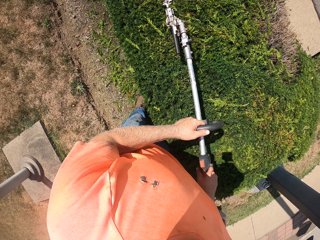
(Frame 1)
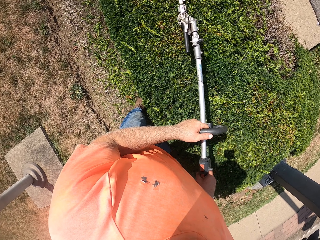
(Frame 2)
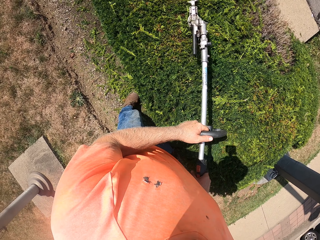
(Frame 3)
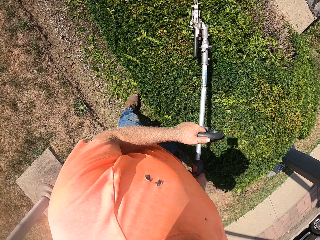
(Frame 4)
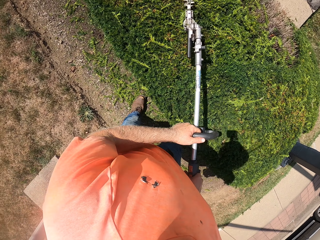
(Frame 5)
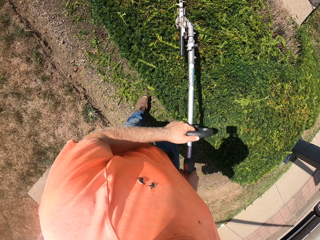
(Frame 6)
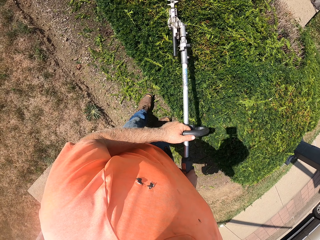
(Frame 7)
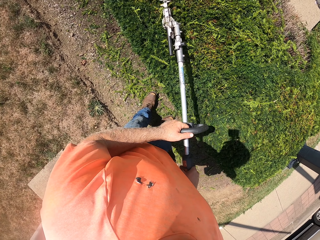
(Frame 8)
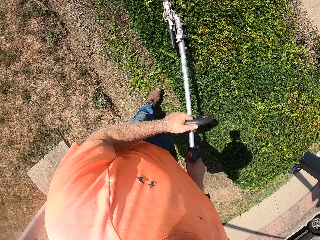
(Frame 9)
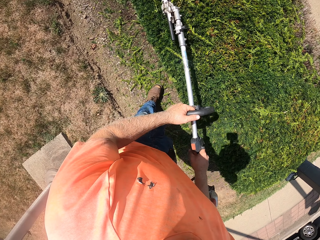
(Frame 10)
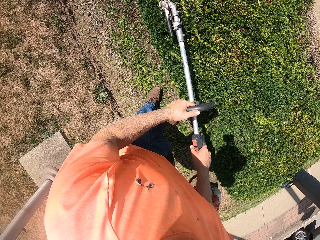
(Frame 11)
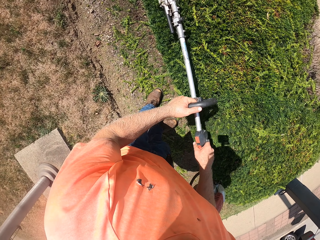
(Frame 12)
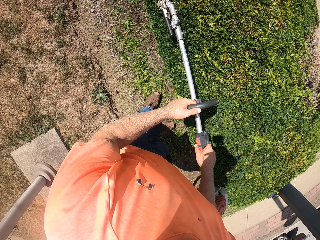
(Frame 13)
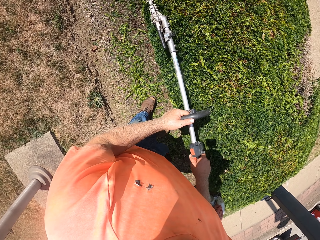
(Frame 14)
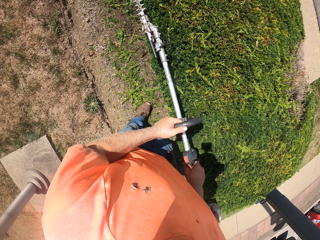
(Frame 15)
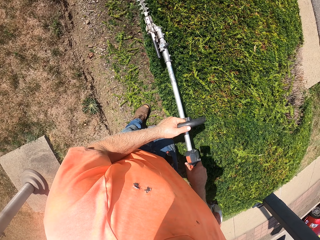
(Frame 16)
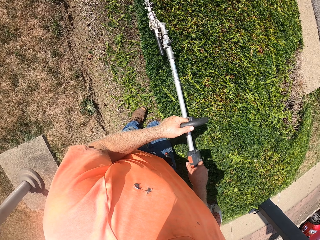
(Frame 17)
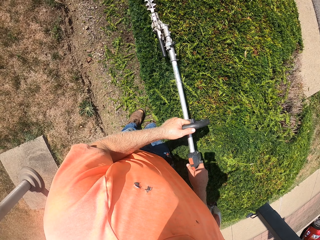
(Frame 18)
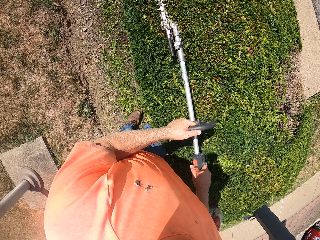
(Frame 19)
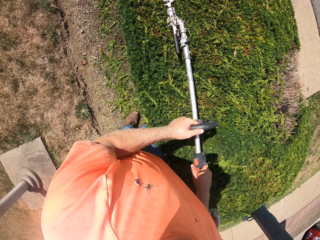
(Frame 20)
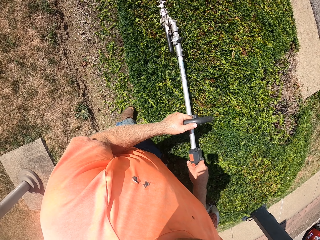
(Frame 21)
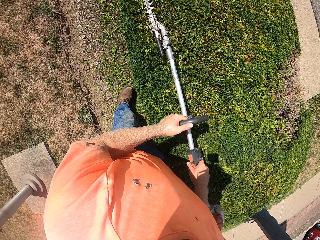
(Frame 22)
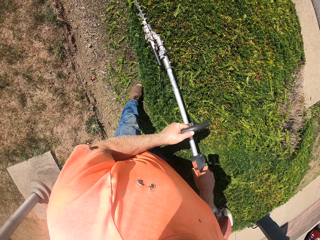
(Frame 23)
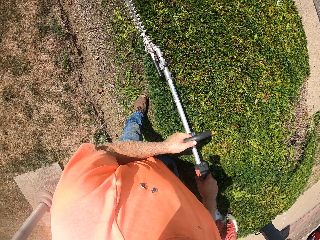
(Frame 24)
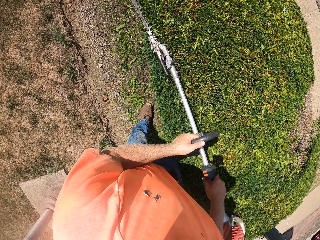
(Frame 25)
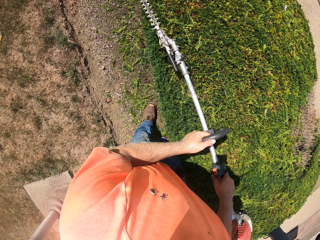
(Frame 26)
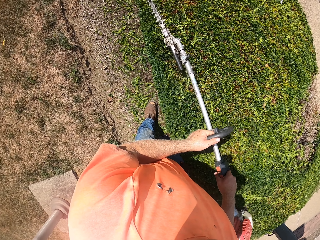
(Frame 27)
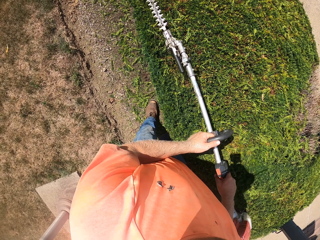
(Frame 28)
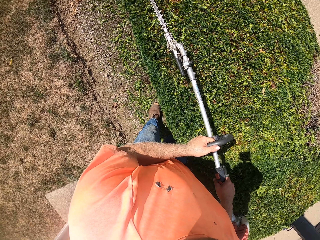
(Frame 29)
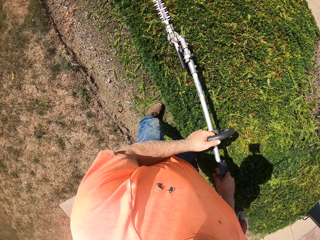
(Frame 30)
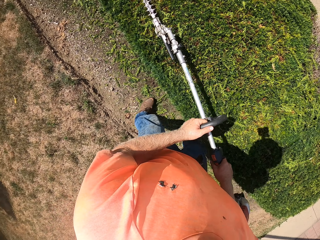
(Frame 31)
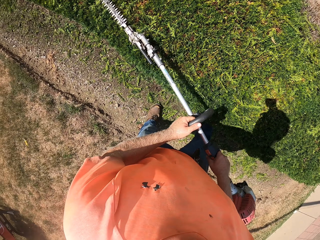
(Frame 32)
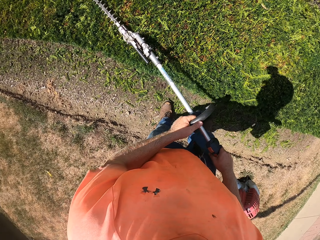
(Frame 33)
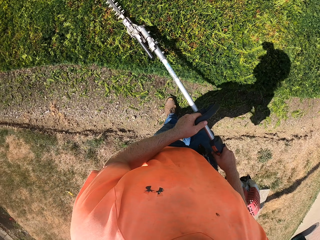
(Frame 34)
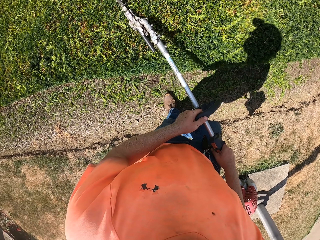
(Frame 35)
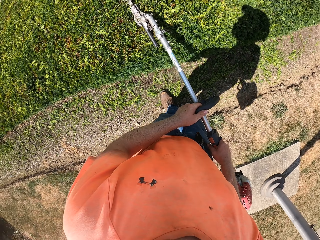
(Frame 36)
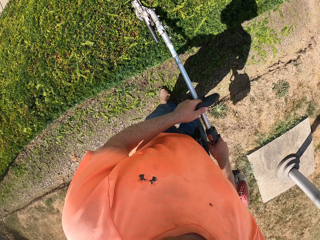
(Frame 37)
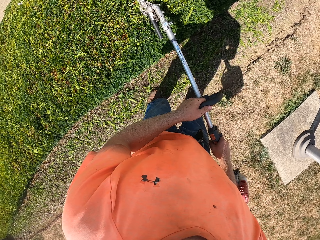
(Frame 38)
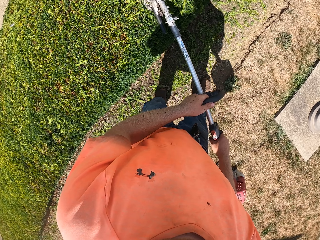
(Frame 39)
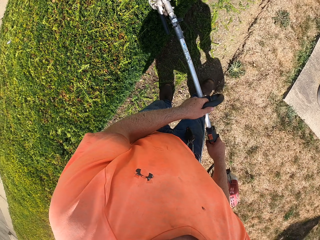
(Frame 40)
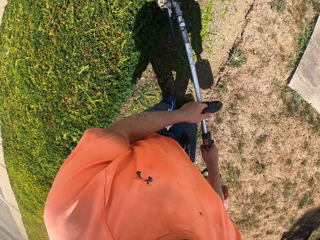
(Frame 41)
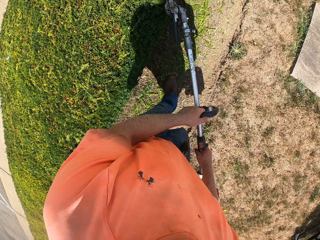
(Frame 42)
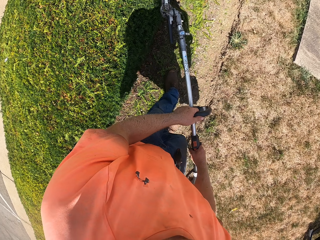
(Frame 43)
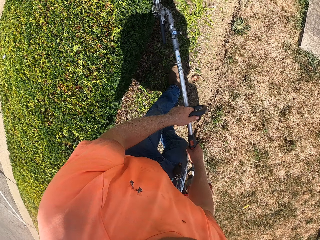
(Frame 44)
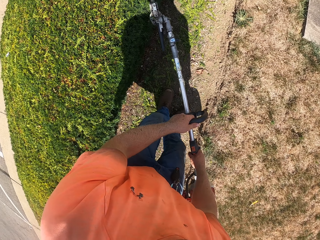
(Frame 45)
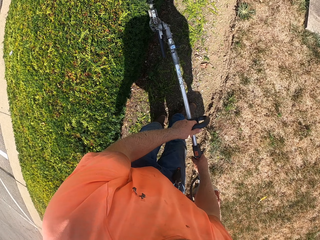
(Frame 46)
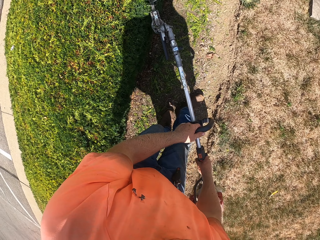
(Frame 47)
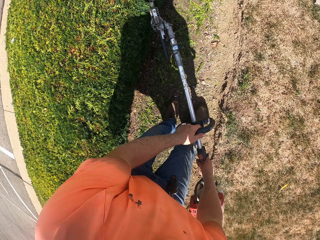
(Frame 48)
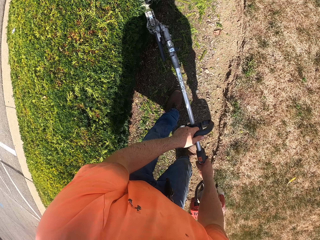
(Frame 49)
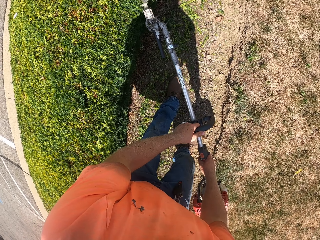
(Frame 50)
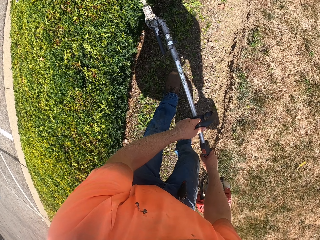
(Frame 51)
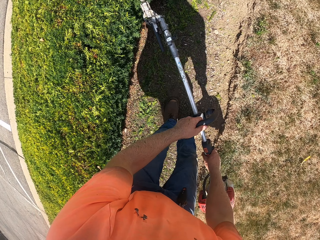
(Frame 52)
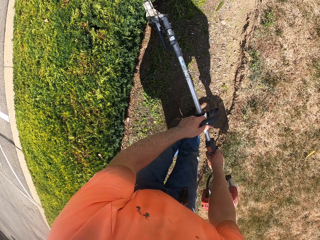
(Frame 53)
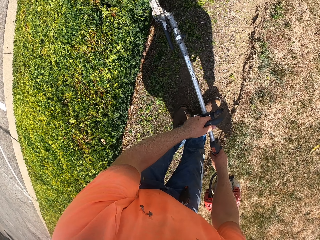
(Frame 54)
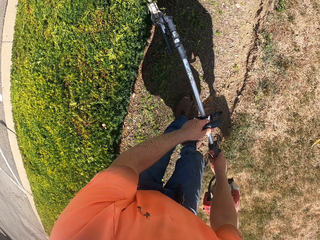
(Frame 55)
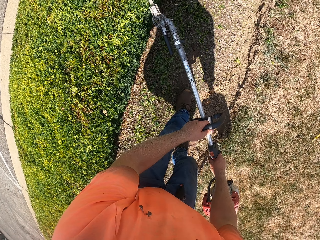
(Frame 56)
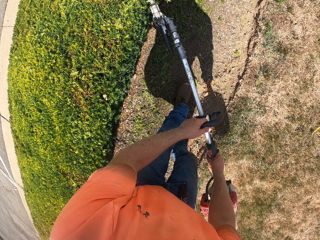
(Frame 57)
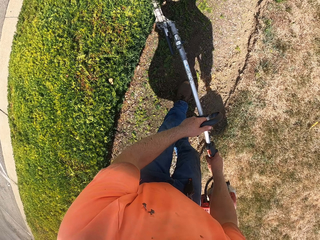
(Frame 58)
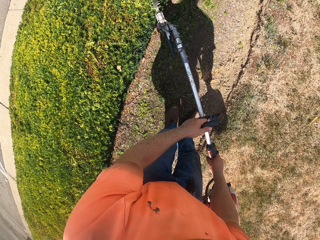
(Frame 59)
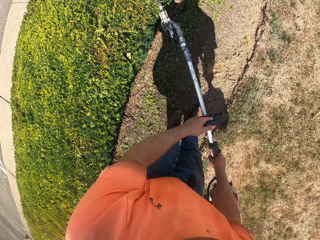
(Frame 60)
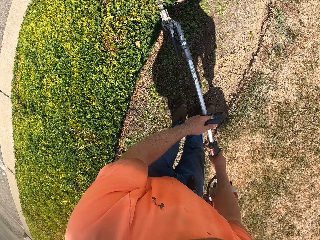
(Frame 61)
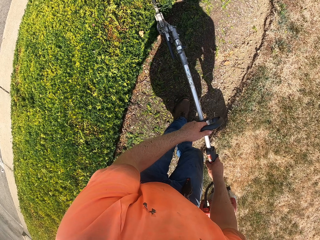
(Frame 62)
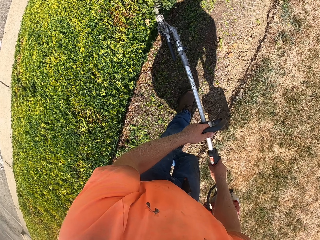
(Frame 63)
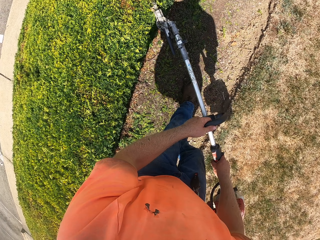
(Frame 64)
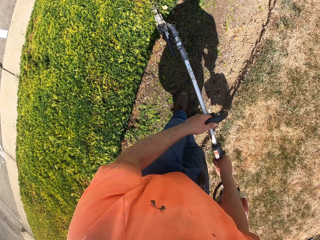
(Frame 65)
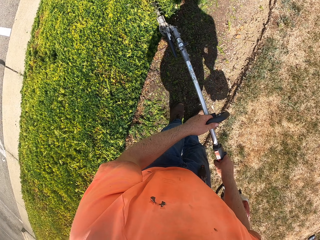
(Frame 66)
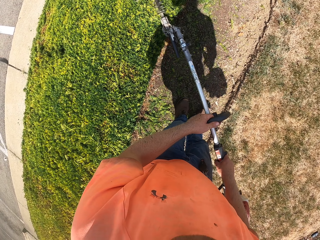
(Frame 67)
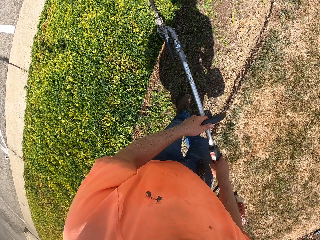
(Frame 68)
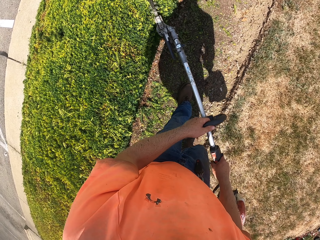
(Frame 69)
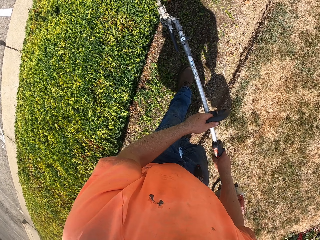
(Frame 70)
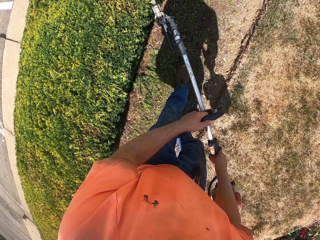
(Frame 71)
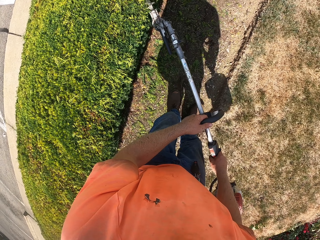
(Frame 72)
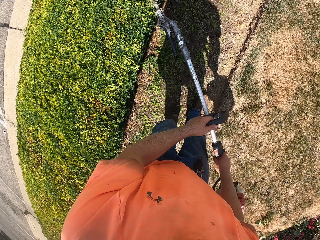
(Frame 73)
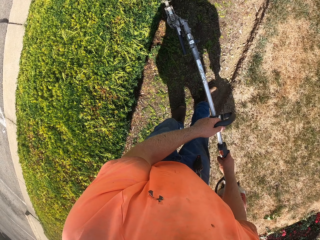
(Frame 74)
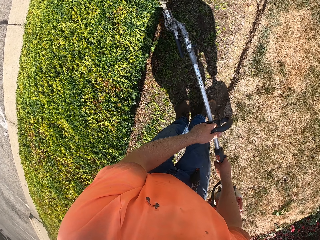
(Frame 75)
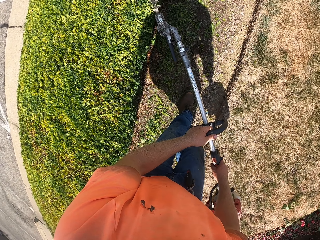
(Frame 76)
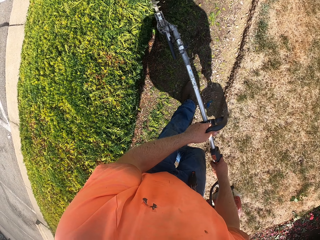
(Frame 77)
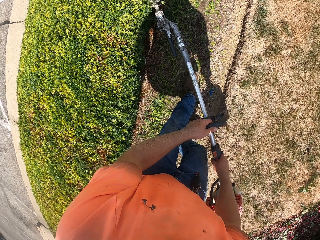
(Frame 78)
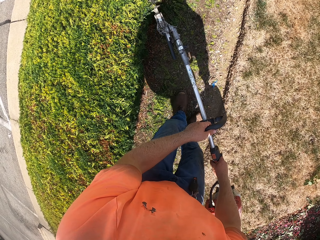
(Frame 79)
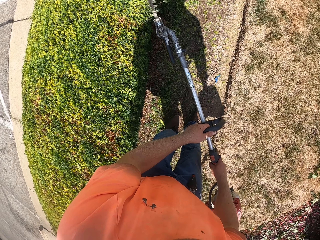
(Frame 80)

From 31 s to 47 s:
The camera wearer walks backwards.

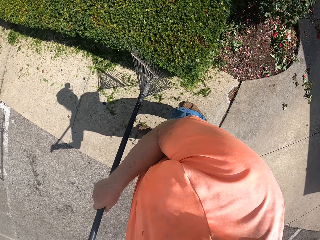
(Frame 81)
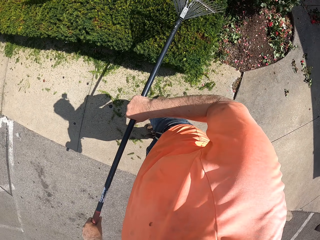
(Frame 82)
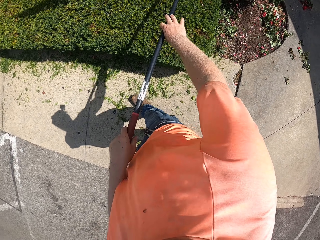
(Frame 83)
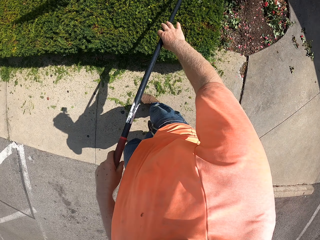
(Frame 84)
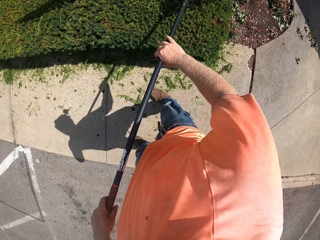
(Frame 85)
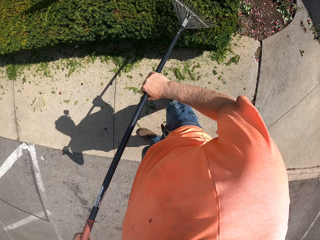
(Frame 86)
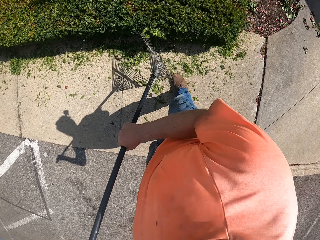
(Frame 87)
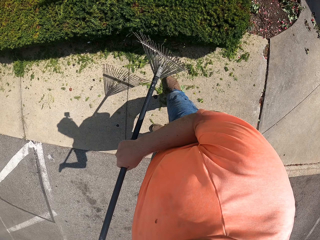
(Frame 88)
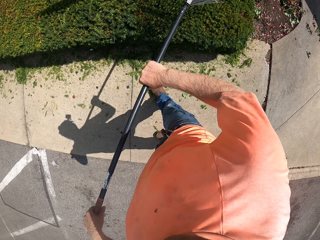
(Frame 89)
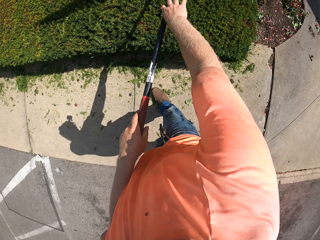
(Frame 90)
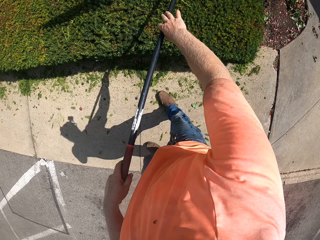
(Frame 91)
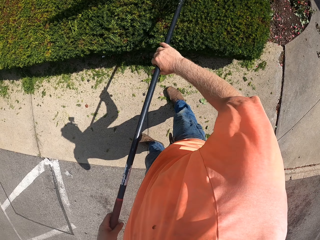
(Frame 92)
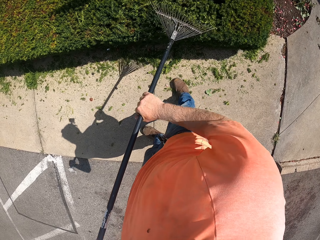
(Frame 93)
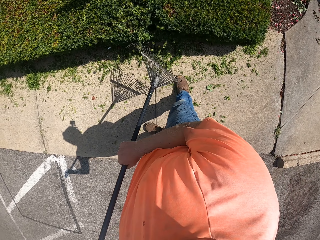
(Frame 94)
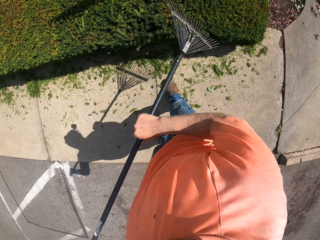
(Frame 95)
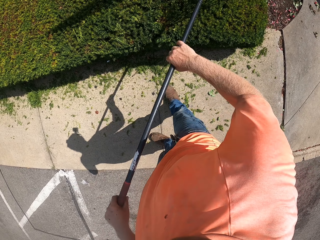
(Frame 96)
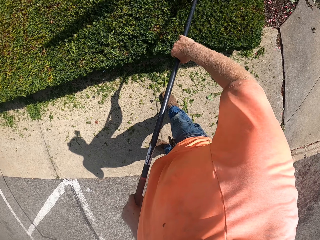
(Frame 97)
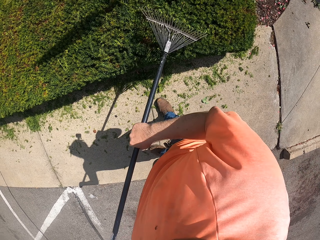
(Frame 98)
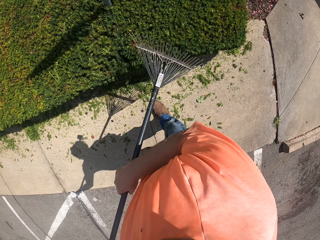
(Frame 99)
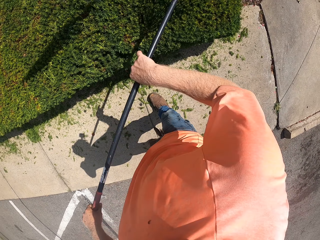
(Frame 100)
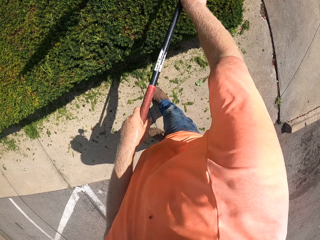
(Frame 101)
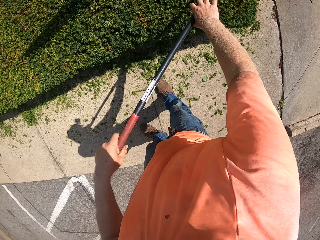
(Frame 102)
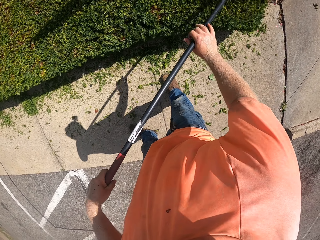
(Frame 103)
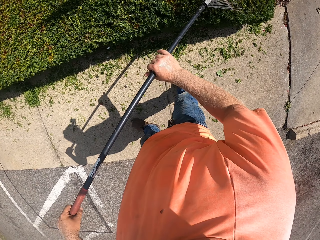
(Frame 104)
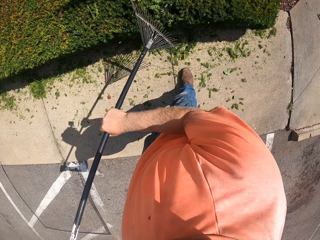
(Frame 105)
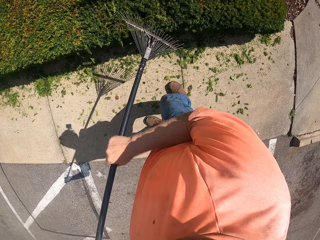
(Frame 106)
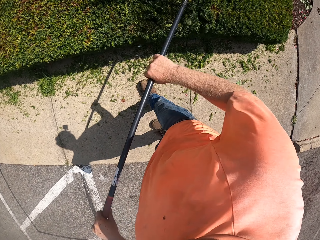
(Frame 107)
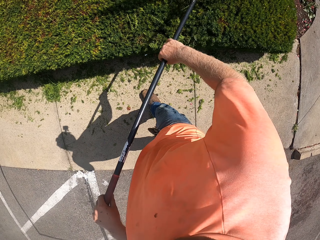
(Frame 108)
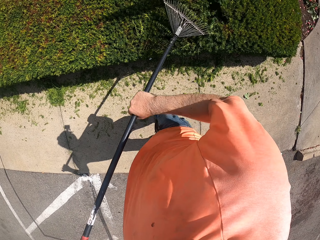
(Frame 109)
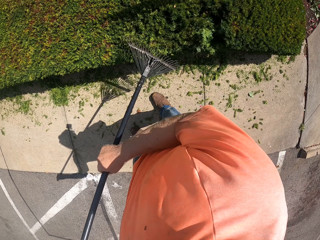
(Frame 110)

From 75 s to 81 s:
The camera wearer collects the leaves with the rake.
